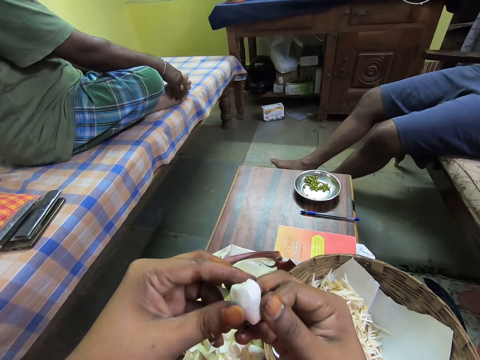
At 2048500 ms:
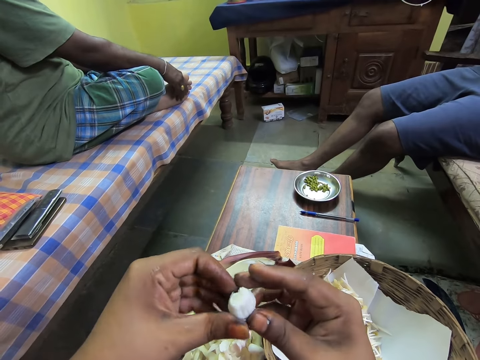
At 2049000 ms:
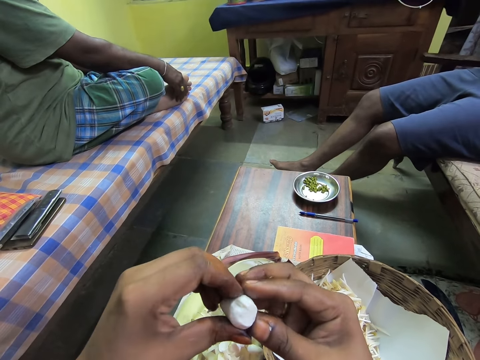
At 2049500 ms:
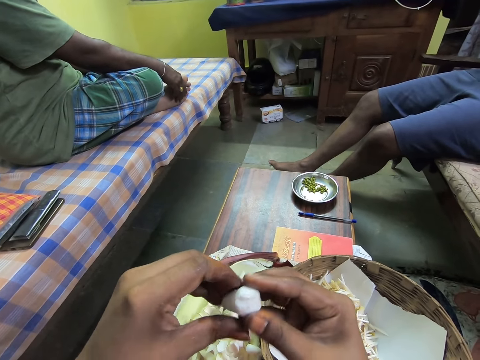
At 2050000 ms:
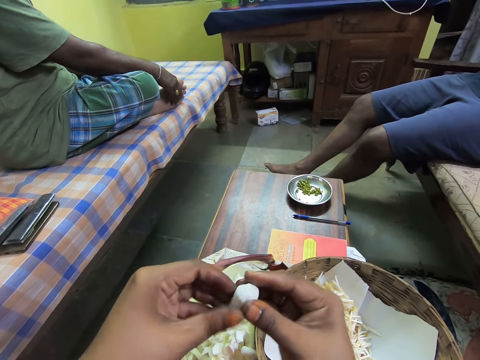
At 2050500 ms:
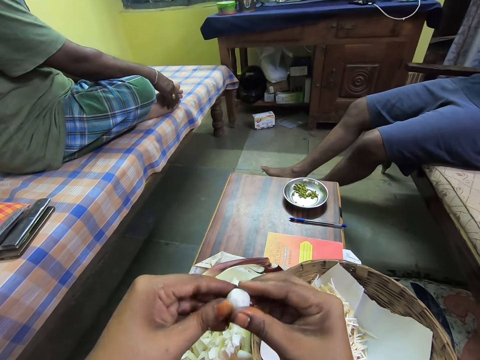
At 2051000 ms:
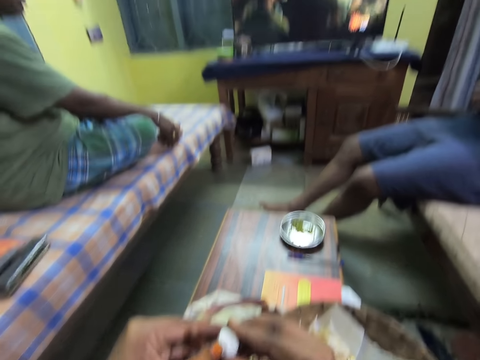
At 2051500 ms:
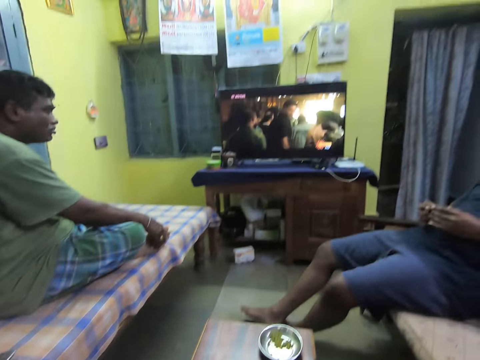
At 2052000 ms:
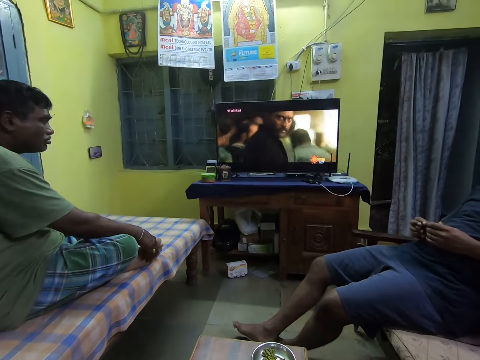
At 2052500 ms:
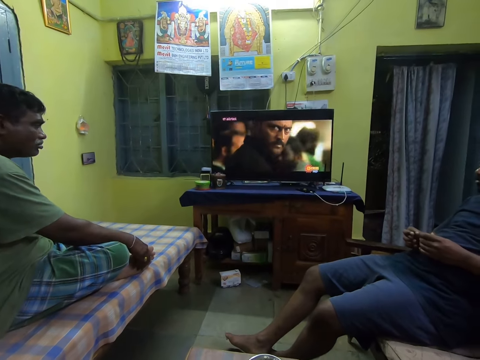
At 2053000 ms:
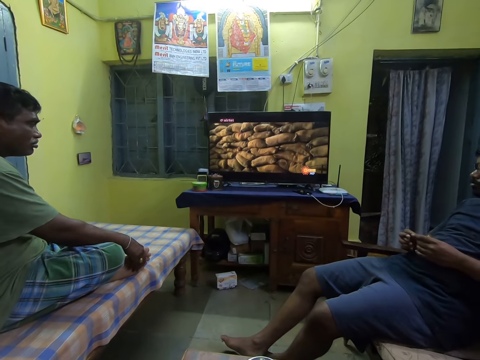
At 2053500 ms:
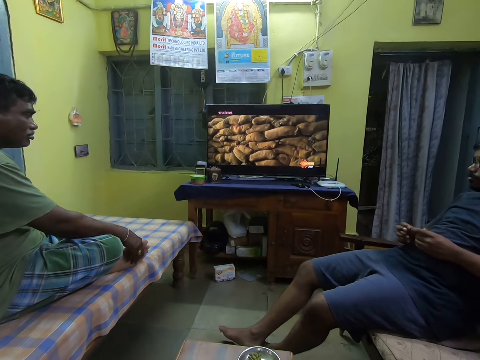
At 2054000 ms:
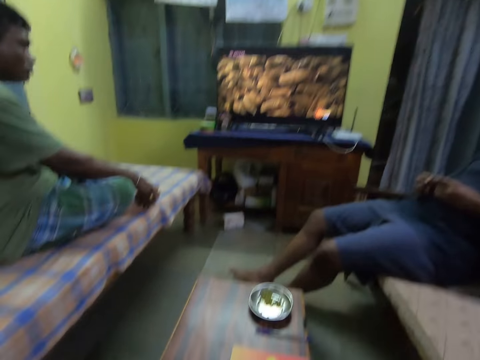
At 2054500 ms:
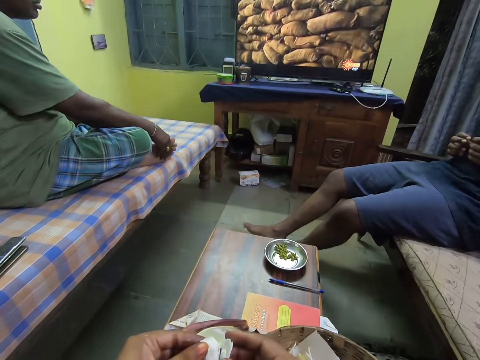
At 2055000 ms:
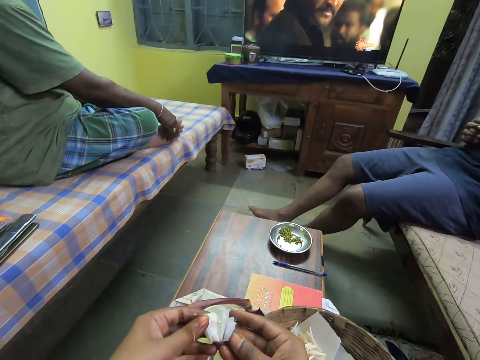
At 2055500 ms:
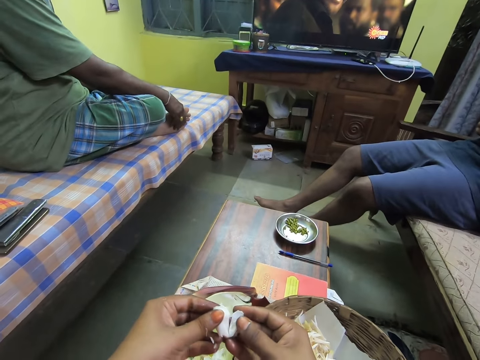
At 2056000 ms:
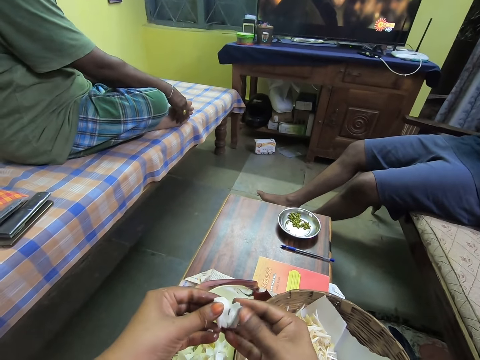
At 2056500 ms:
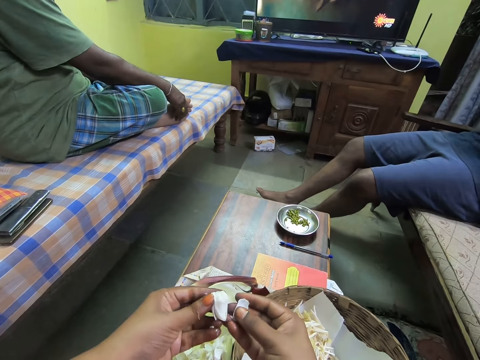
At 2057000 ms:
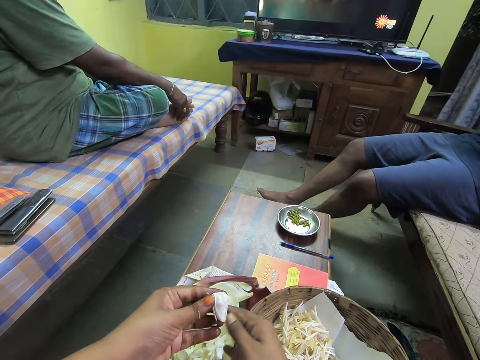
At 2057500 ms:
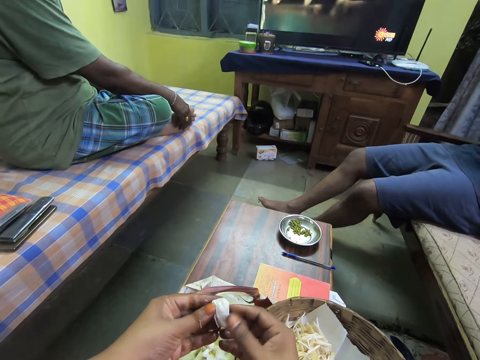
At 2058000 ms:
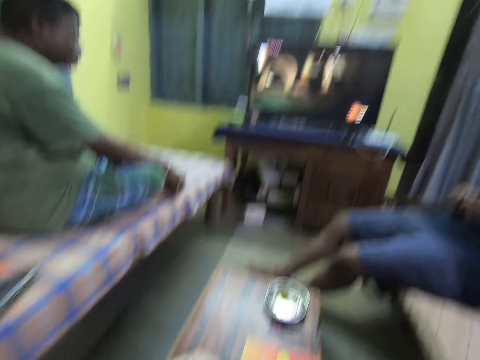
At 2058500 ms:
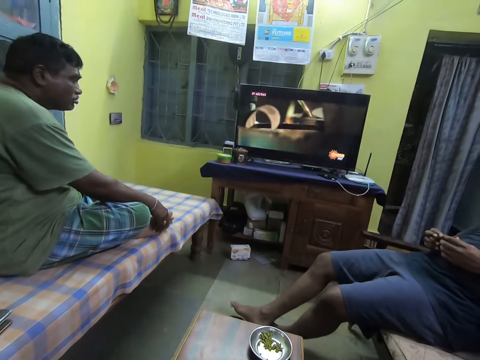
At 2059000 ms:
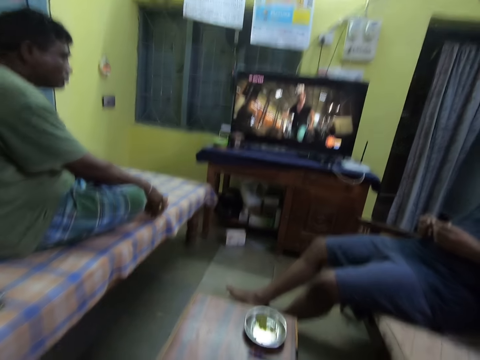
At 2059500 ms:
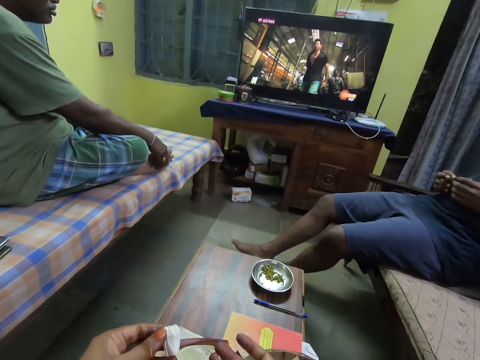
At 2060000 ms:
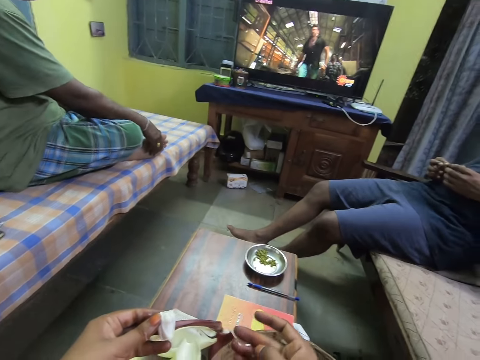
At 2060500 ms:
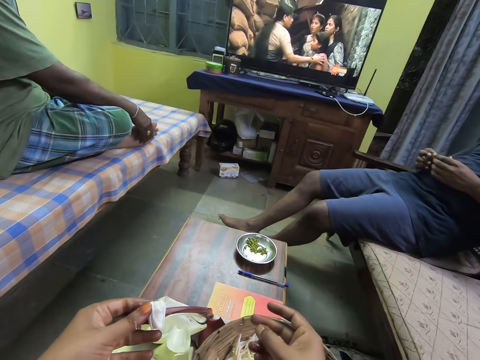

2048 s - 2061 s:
The camera wearer watches television. He peels the onion in his hands on the paper on the table.

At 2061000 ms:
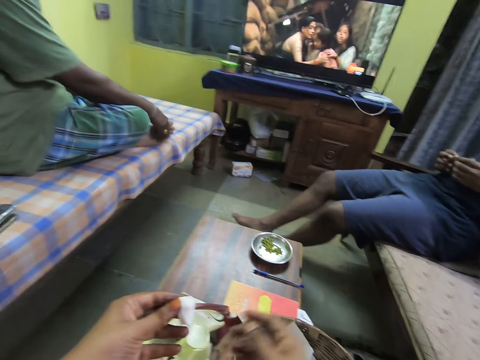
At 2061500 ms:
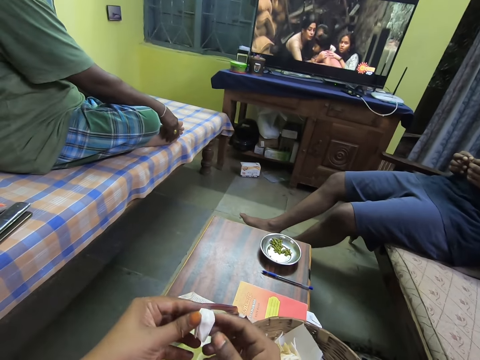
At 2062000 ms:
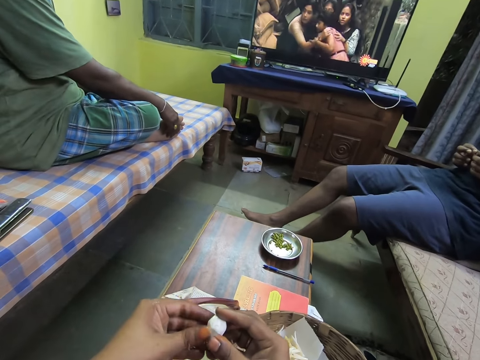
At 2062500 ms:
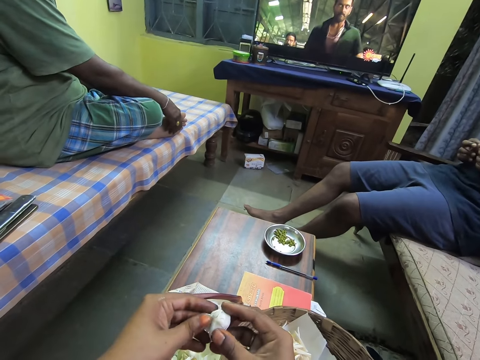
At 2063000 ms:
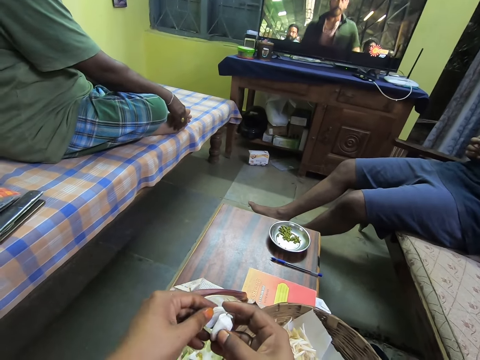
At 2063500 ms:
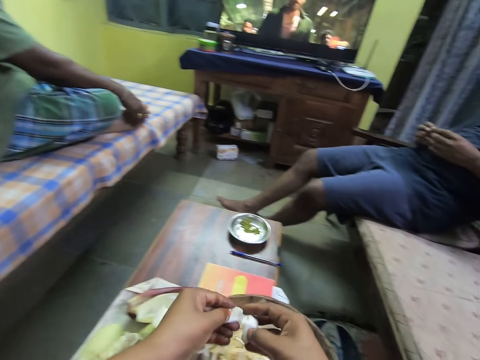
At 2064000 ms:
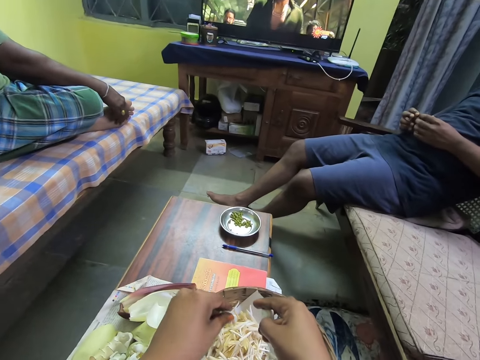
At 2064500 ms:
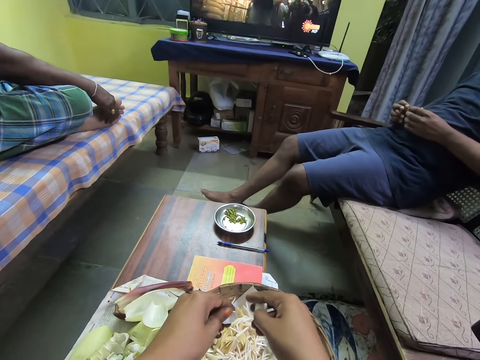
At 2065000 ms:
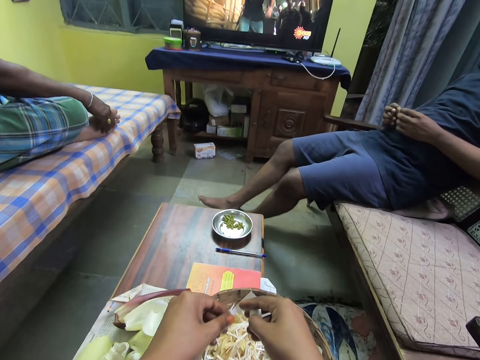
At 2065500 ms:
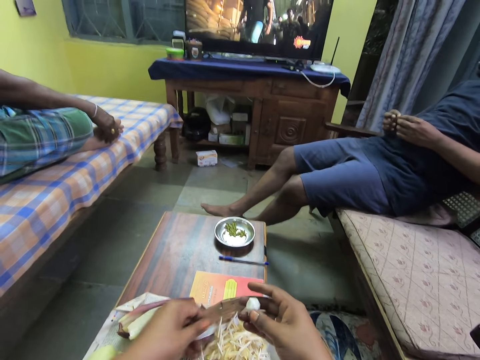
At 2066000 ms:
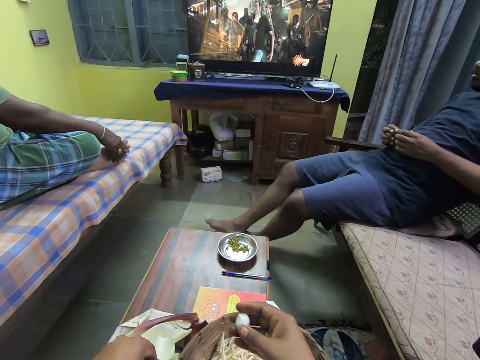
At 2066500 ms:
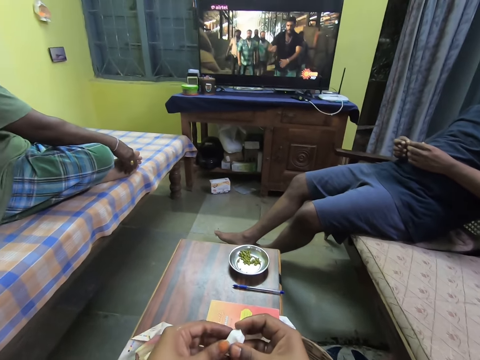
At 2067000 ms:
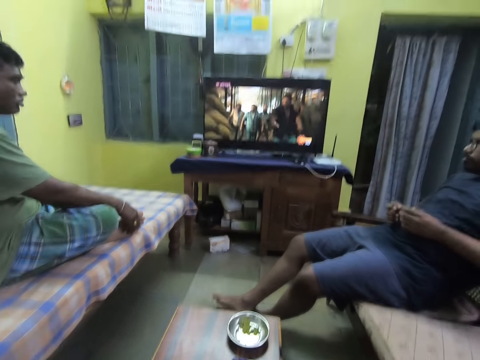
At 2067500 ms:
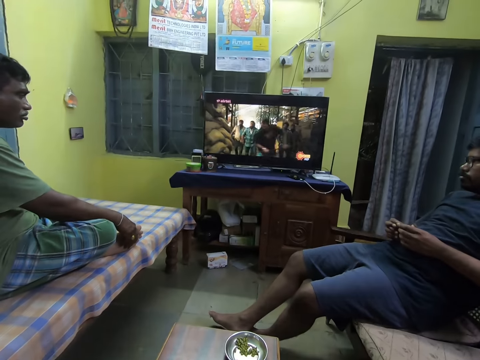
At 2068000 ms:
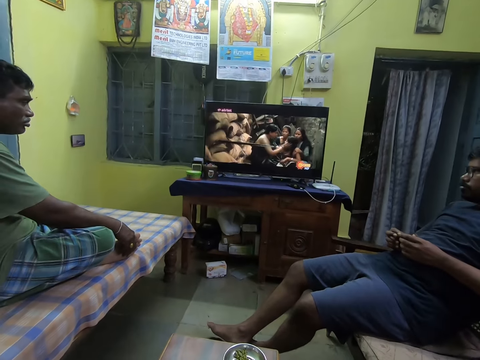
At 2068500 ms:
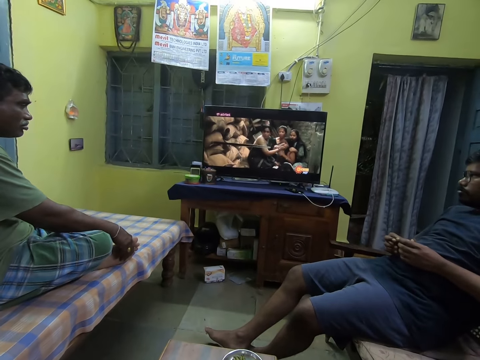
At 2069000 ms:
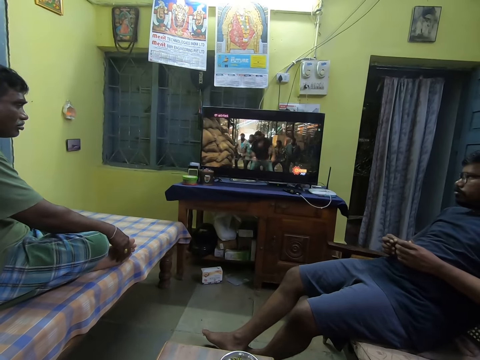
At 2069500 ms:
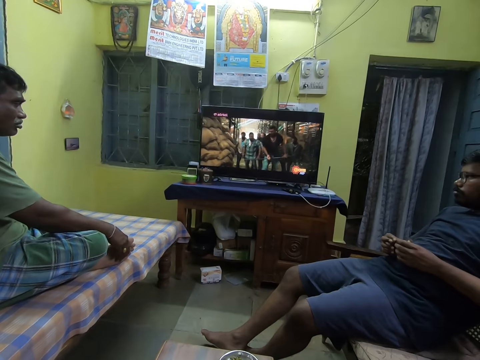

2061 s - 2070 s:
The camera wearer watches television. He drops the onion peels in his left hand on the paper on the table.

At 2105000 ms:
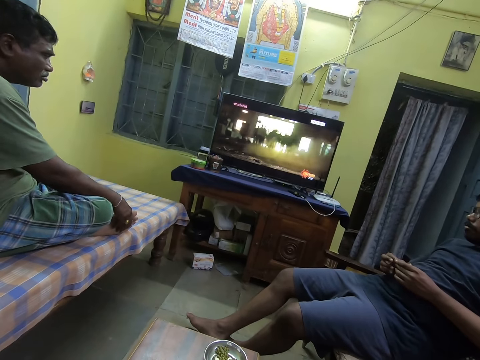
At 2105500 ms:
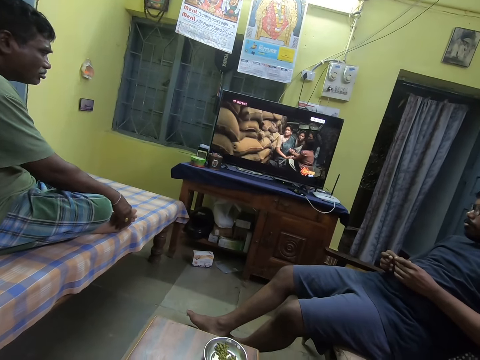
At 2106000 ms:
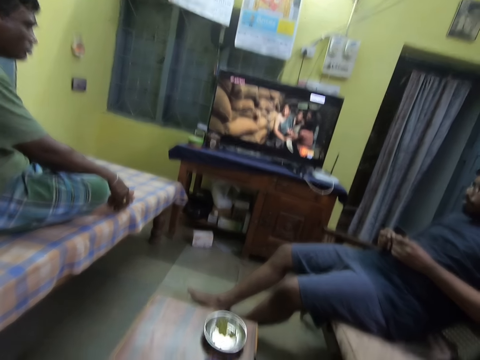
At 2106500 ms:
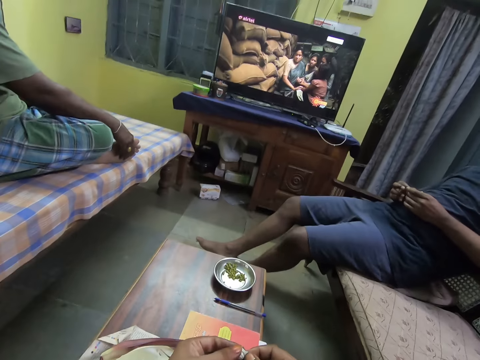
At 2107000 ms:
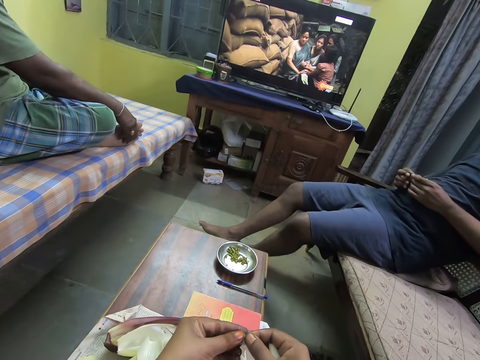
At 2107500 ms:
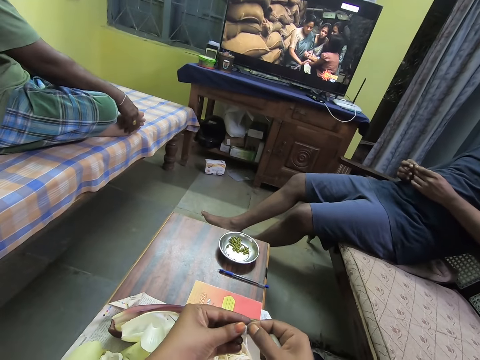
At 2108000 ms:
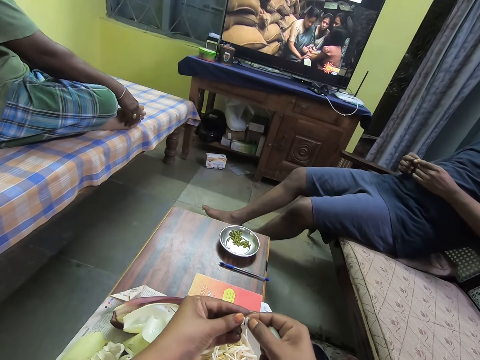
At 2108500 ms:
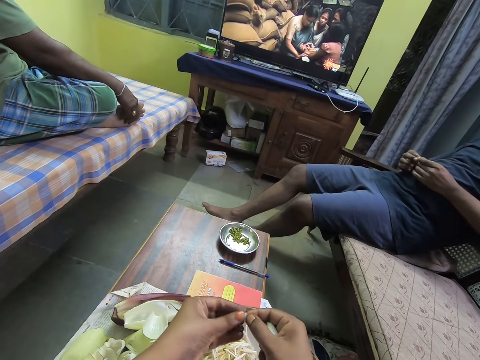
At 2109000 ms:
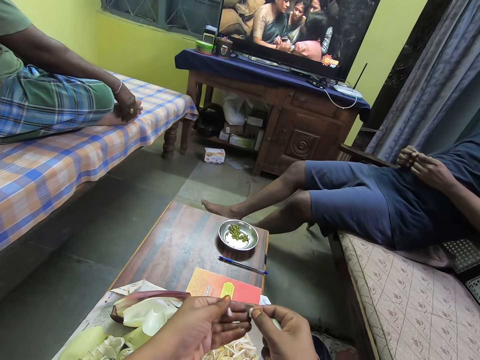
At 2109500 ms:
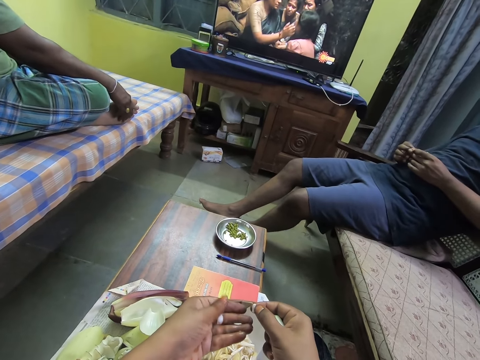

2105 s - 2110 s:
The camera wearer peels the onion in his hands on the paper on the table. He watches television.
